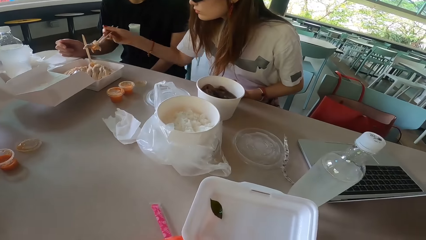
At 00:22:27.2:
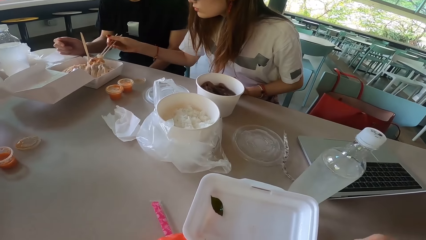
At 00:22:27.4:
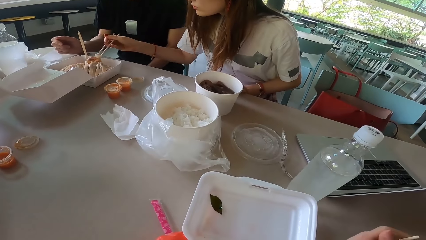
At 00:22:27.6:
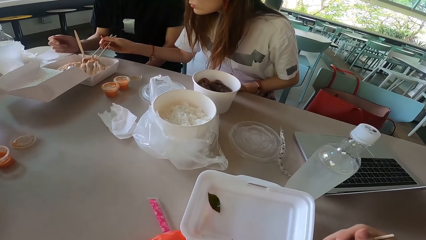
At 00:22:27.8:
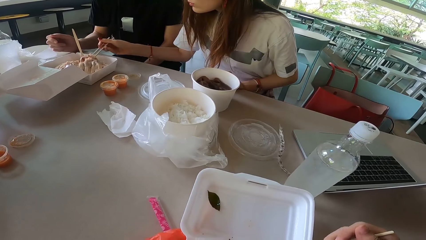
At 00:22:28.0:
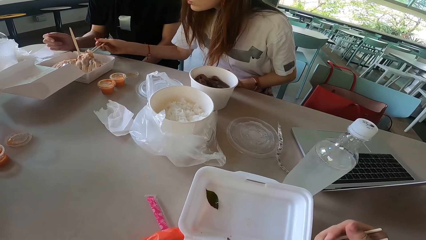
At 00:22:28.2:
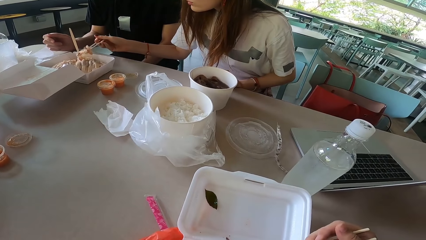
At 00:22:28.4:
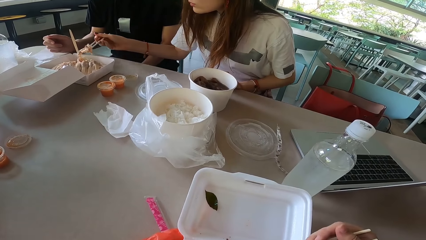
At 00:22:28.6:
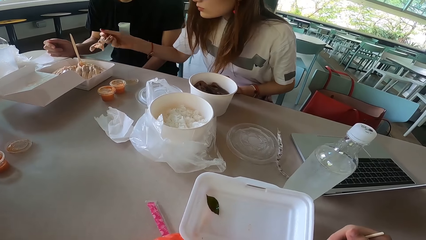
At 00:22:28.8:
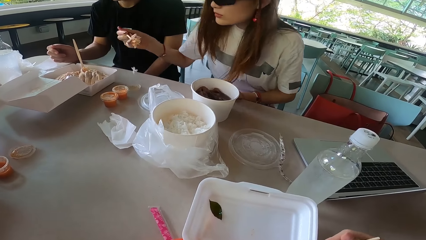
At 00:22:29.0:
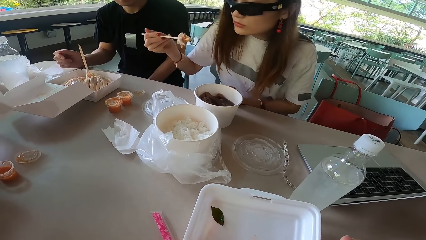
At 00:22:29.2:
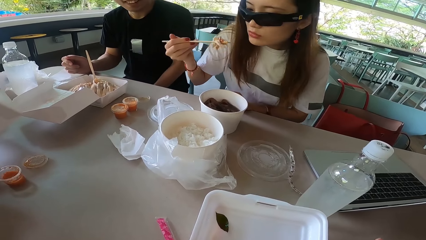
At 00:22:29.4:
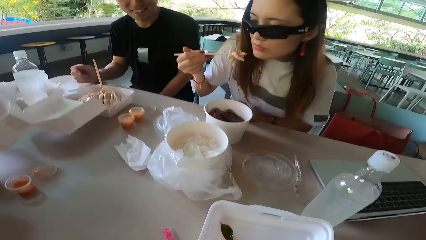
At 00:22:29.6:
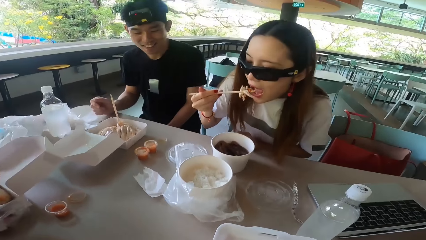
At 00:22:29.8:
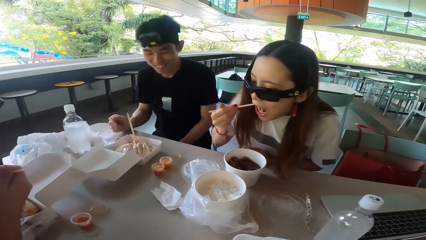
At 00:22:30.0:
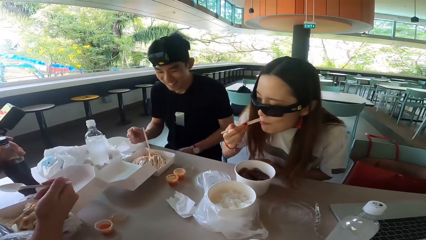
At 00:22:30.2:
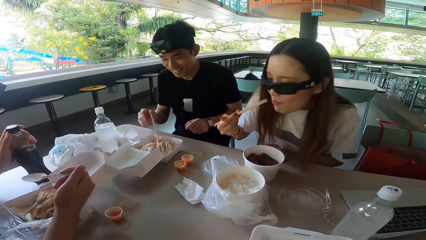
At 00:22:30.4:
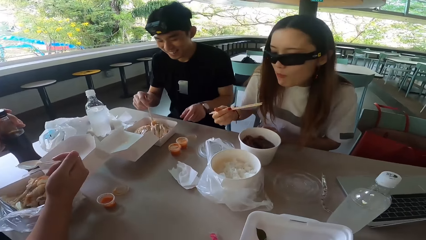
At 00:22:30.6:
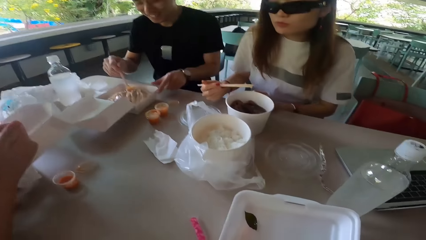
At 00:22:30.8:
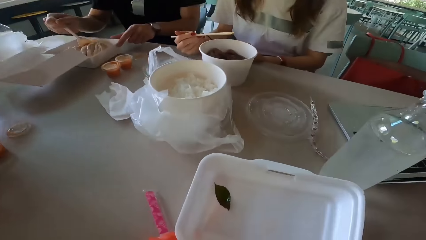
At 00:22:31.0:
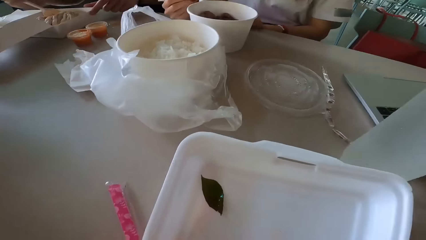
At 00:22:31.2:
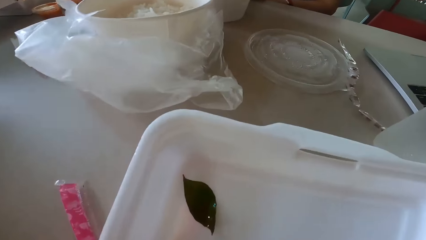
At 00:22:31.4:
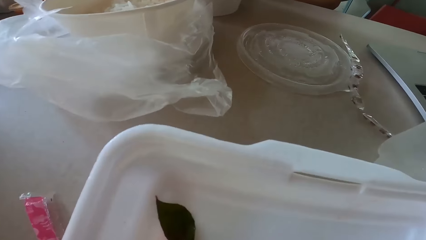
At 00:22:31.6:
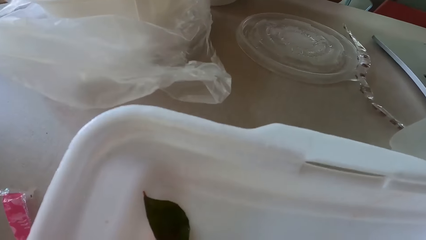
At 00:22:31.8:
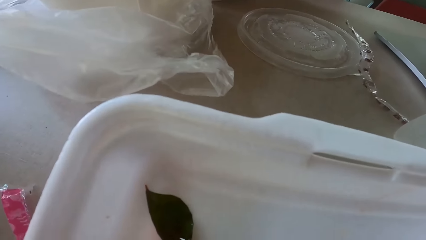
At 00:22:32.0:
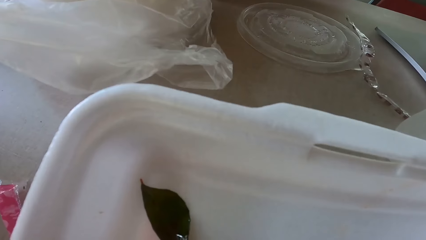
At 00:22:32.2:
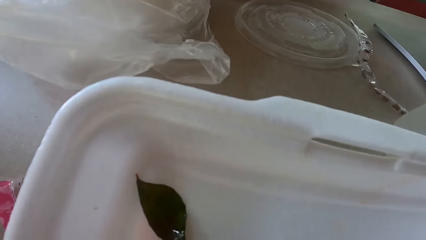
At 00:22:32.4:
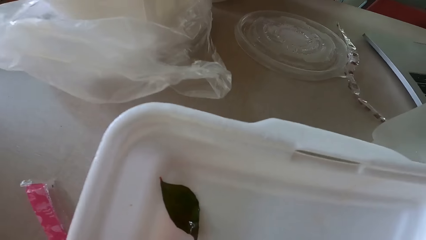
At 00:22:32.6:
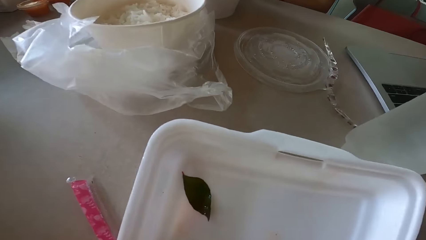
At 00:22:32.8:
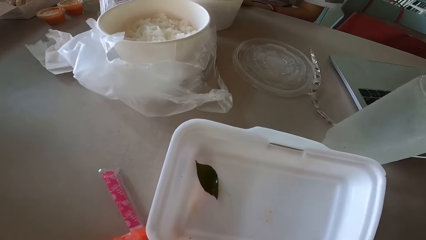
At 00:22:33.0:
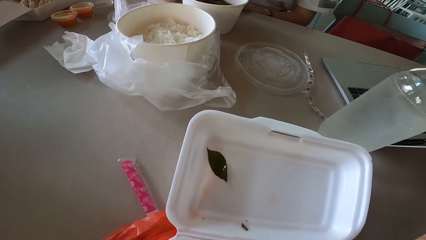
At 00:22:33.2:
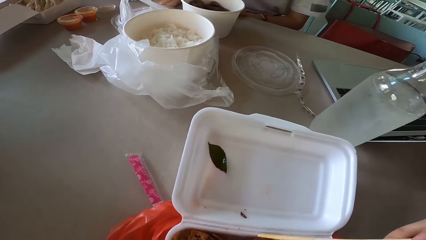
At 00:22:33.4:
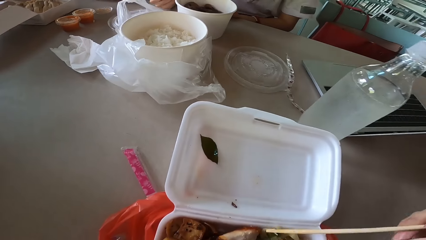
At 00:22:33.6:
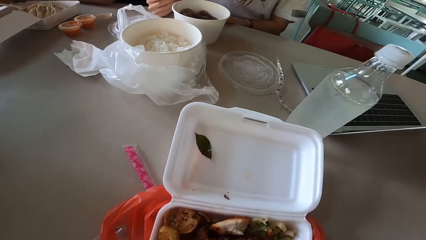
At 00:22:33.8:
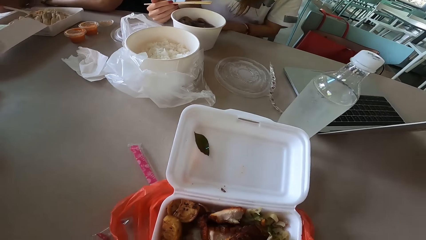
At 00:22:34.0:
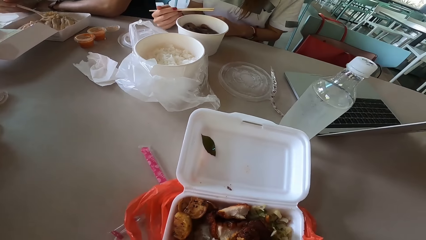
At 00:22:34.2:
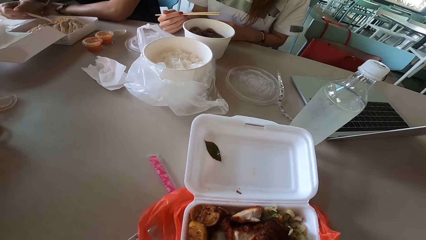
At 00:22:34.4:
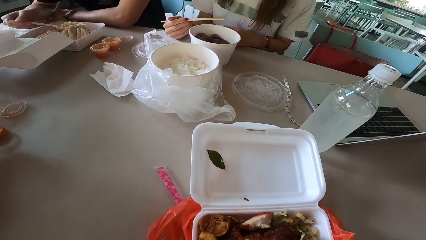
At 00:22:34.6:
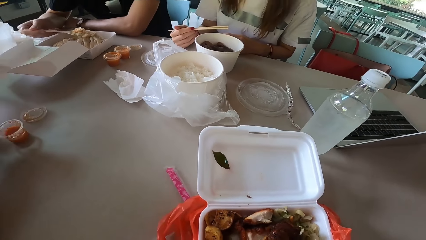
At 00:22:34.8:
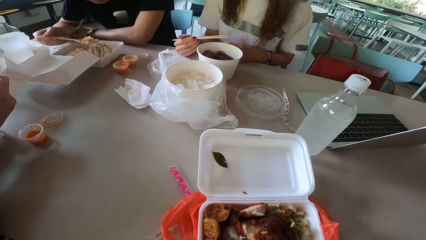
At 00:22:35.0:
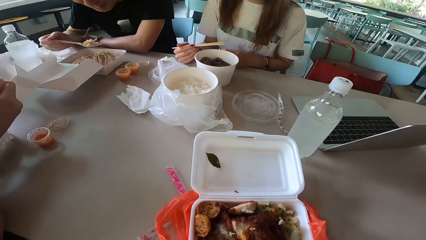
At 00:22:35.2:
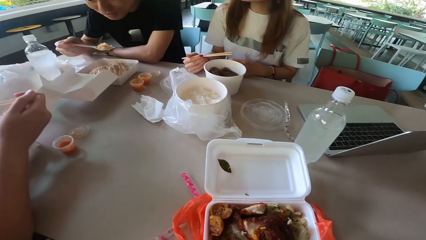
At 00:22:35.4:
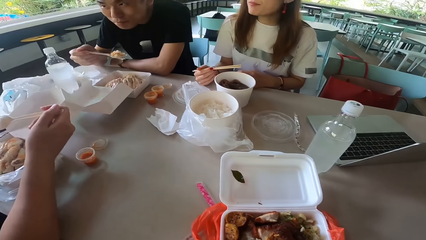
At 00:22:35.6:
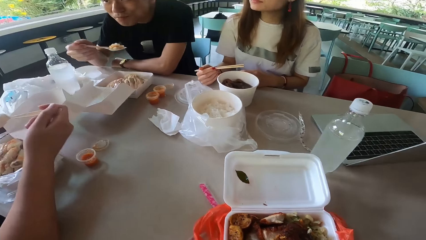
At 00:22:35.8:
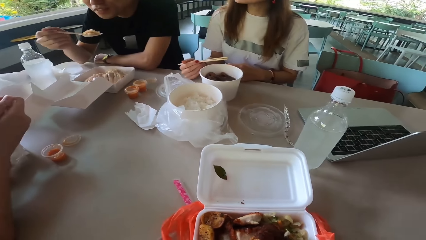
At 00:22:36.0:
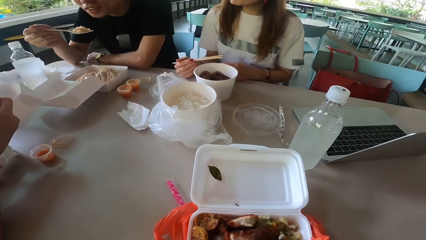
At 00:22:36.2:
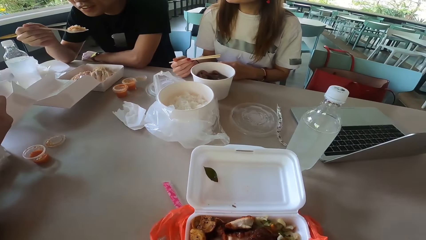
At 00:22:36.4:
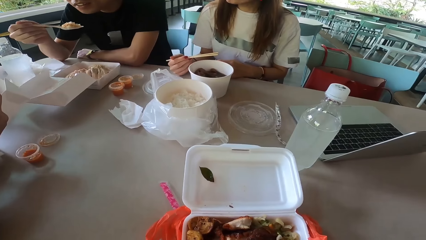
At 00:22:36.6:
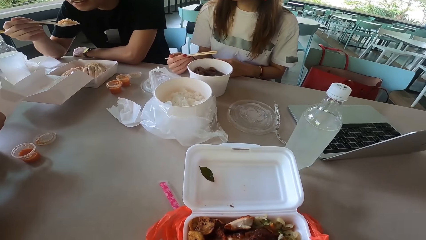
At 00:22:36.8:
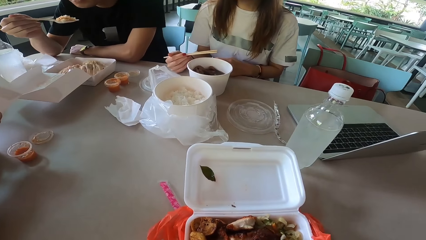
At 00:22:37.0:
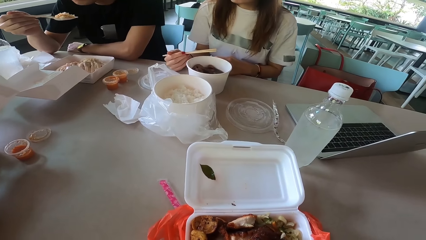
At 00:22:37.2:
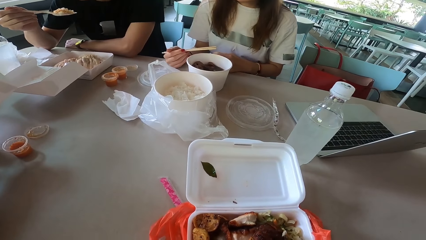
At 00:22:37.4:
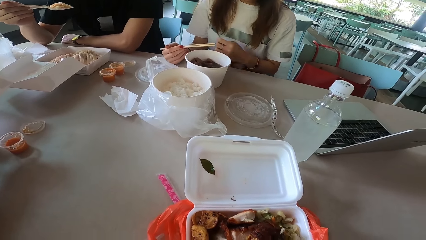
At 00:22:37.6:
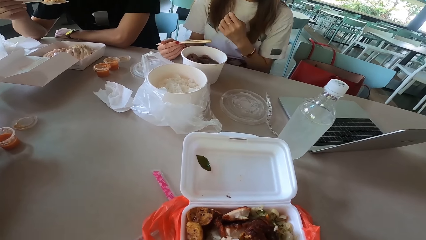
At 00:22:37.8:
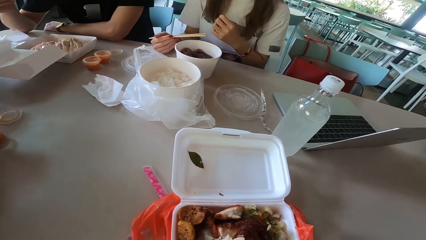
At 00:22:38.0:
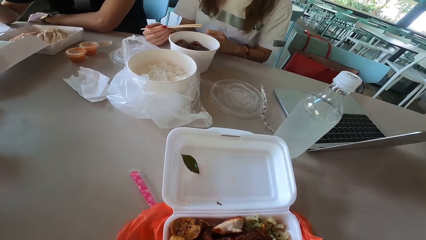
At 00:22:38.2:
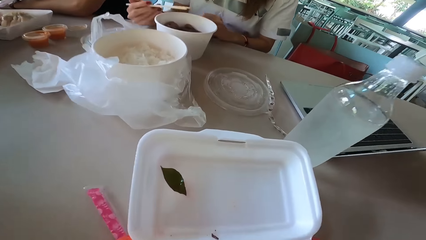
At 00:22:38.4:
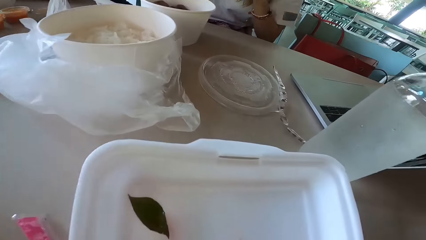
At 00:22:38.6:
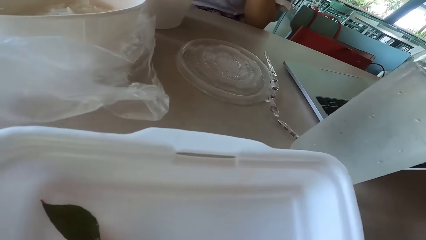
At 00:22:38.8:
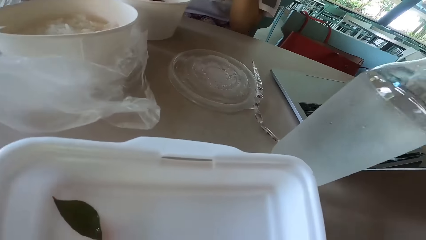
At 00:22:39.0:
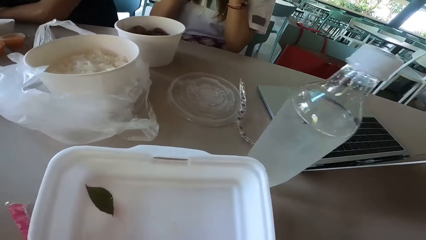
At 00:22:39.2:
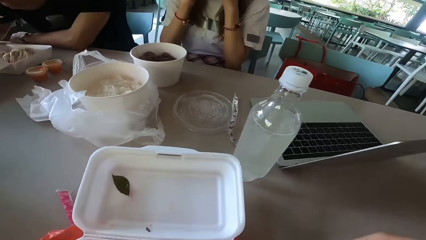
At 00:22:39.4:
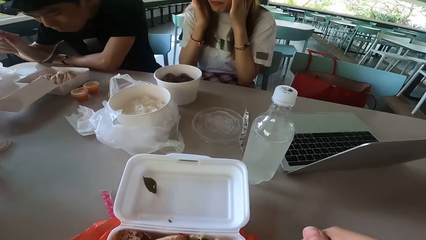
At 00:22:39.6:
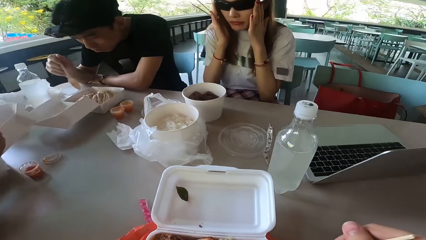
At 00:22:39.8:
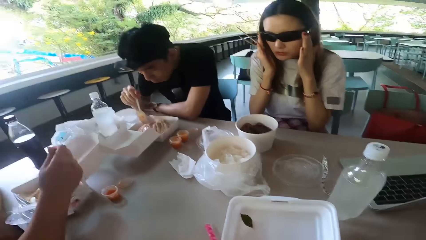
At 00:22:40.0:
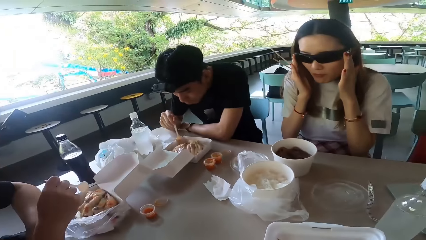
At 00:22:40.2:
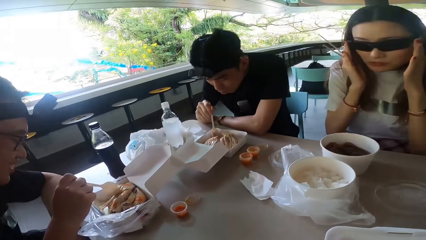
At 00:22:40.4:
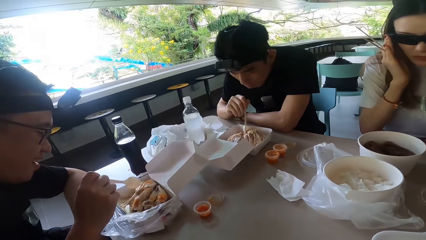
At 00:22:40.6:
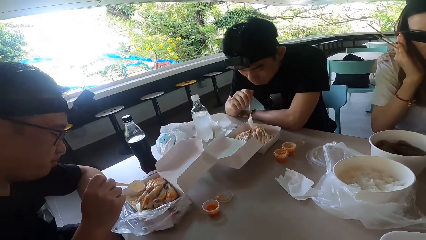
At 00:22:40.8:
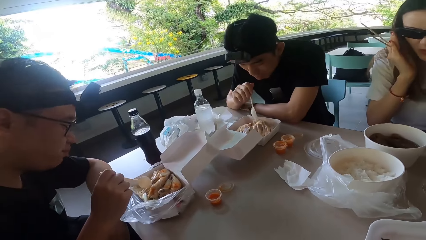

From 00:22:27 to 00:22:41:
A woman eats the food. The camera wearer rotates the tin. A man holds food with a spoon. He eats the food. The woman moves her hand. The woman holds her glasses with both hands.

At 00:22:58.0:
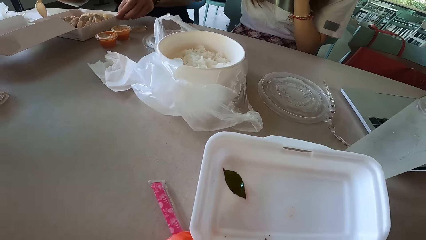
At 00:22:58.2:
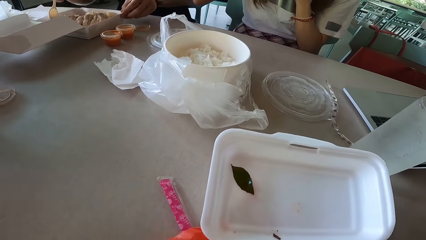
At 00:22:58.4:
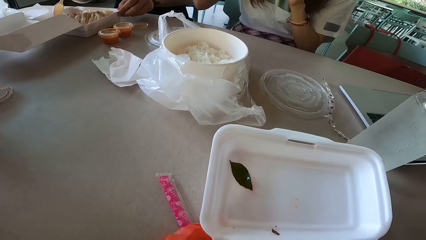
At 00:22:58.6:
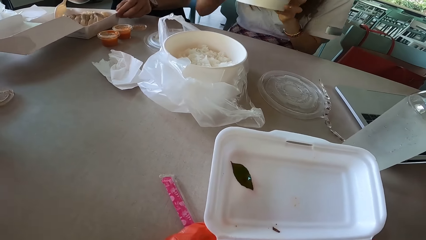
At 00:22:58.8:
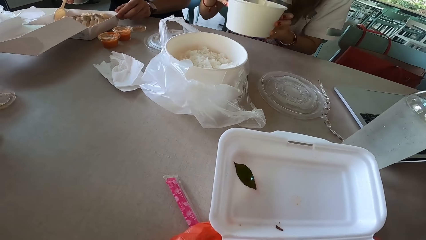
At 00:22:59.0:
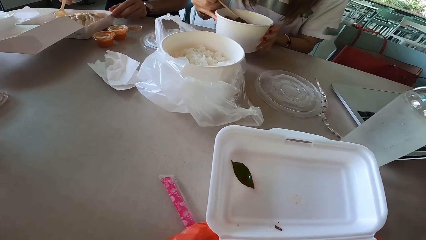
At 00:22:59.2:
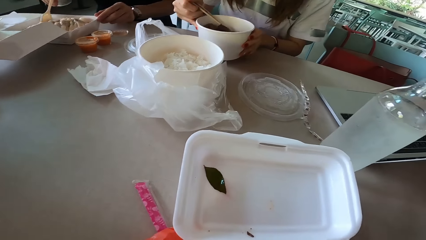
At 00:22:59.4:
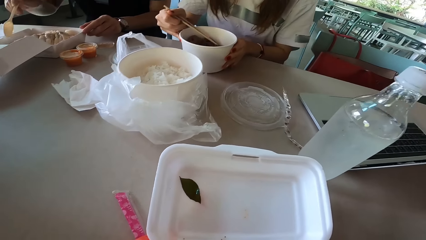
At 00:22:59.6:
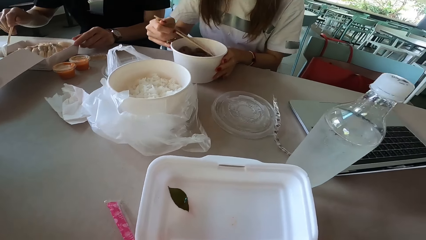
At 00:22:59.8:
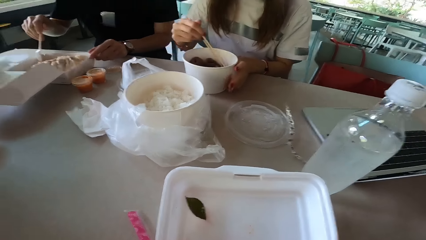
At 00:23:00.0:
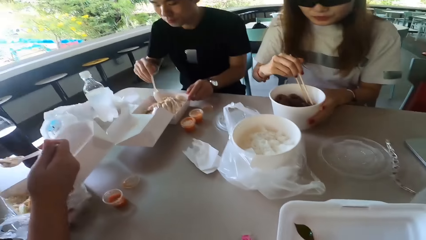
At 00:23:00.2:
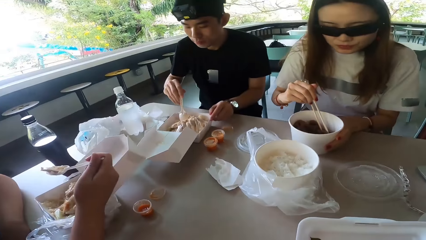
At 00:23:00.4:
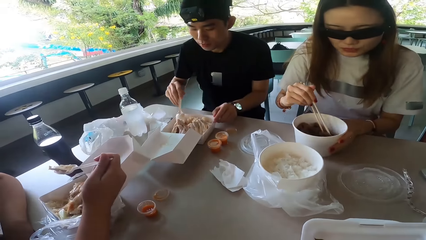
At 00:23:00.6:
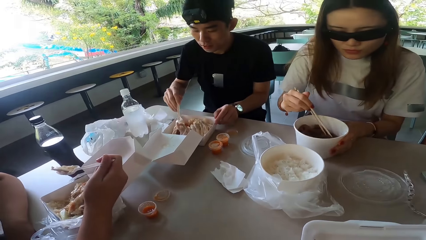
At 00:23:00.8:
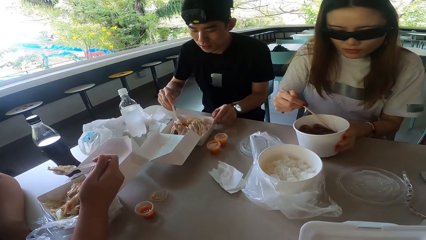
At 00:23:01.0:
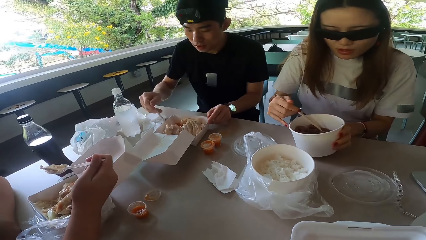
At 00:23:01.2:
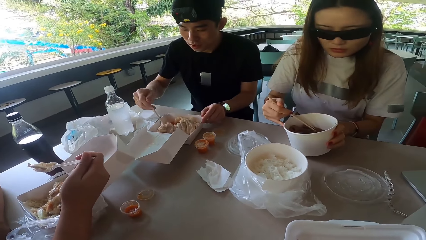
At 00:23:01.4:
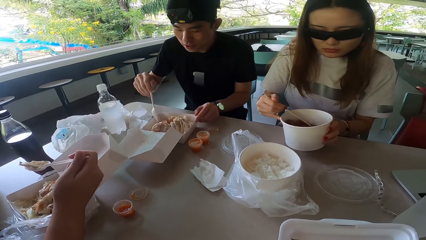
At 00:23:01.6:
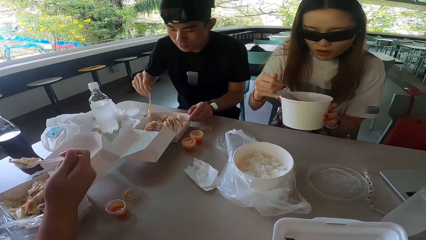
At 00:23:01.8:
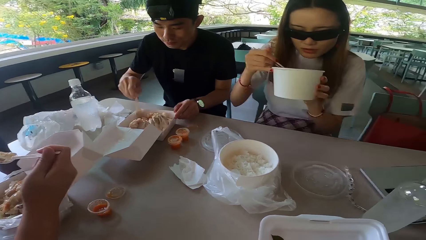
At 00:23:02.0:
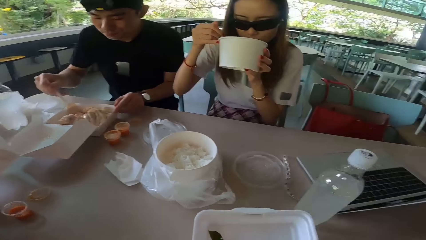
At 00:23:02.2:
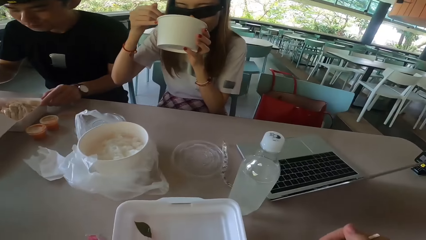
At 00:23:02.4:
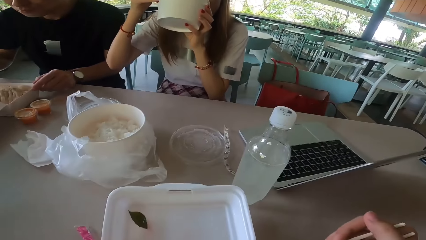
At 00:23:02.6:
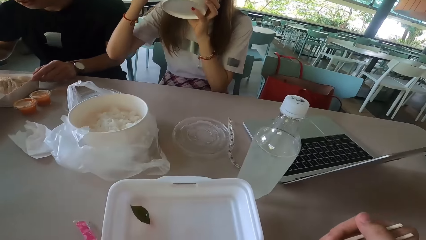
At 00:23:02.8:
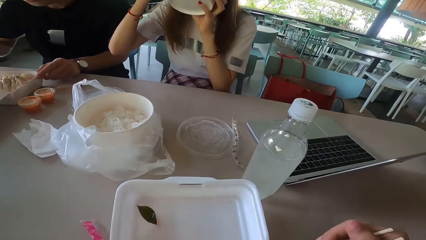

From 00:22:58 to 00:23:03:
A man touches a food box. He holds the food box. A woman puts the bowl on the table. The man scoops rice with a spoon and mixes something. The woman picks up the bowl. Another man eats something. The woman drinks from the bowl and lowers the food container.
